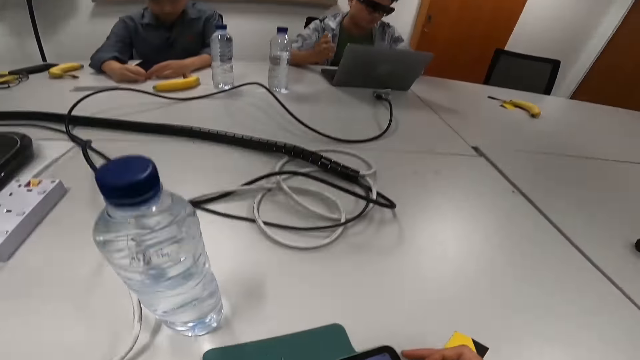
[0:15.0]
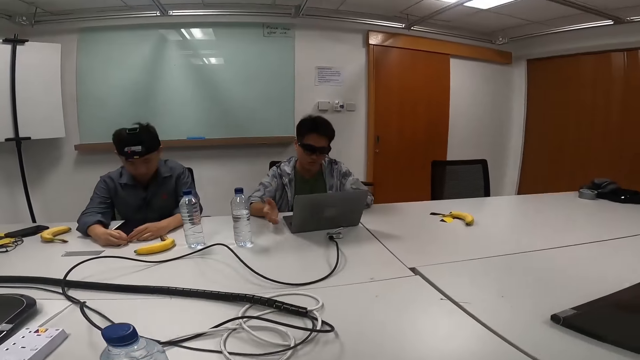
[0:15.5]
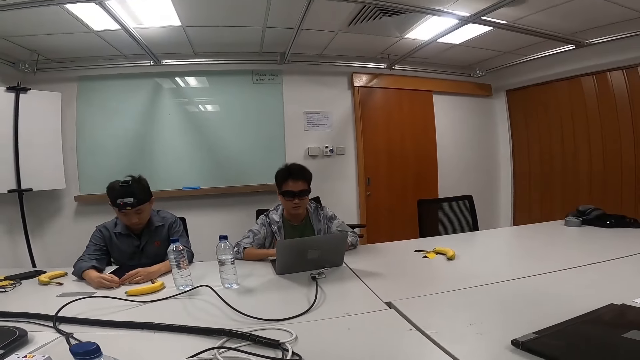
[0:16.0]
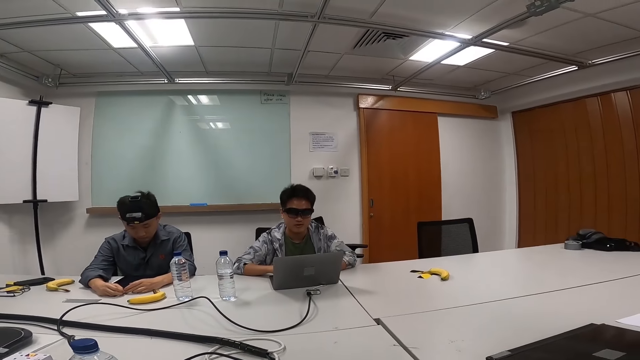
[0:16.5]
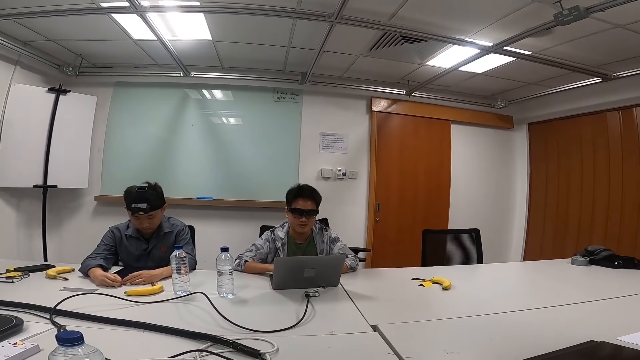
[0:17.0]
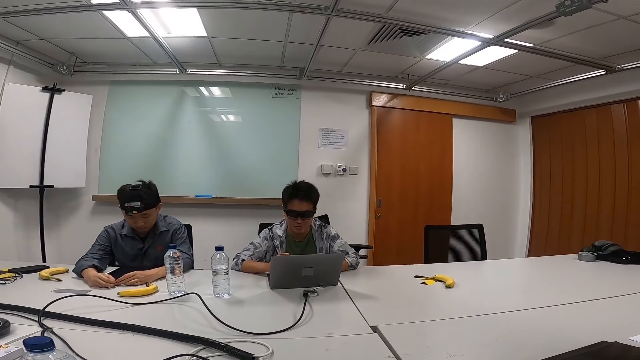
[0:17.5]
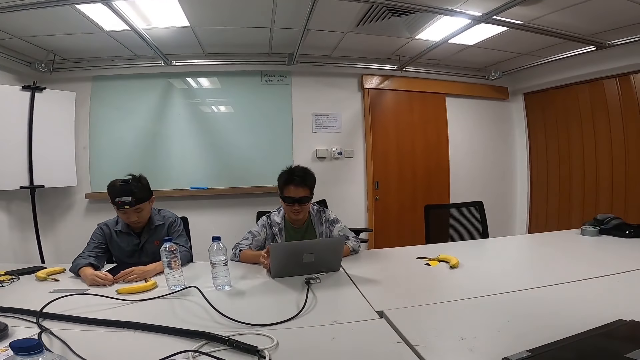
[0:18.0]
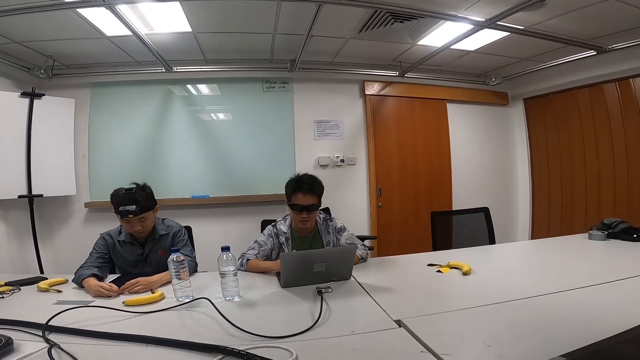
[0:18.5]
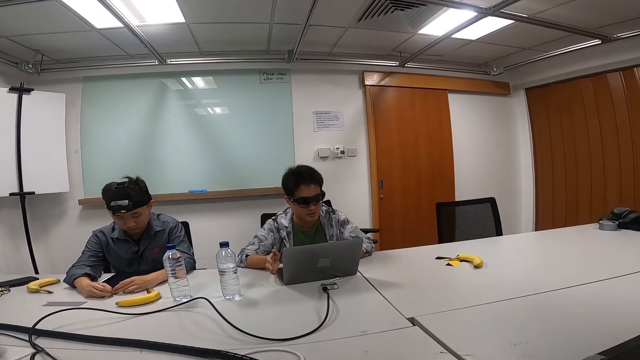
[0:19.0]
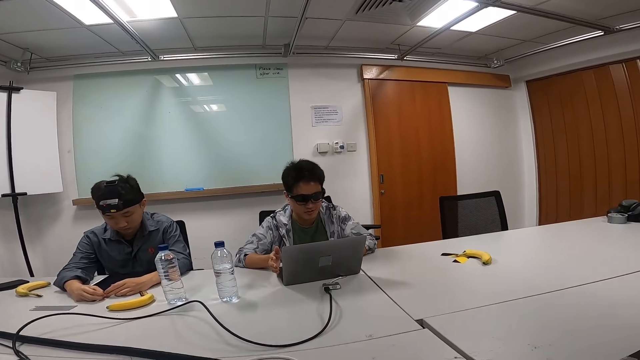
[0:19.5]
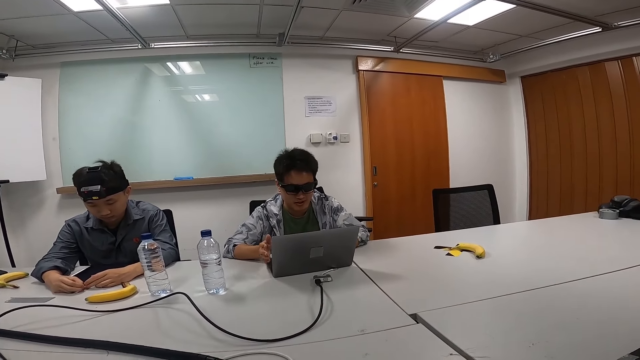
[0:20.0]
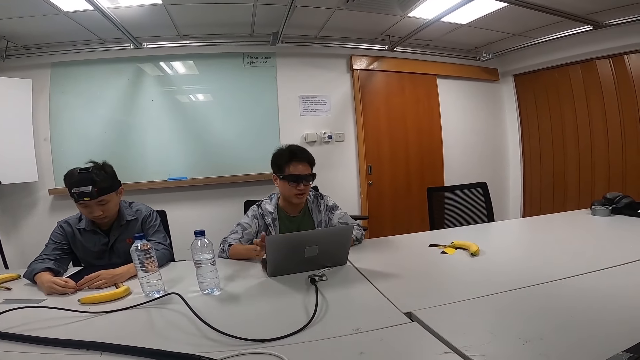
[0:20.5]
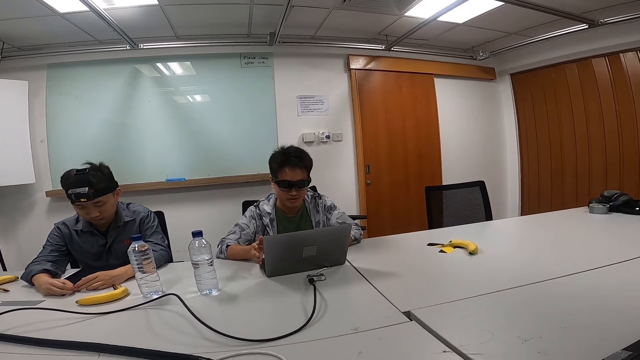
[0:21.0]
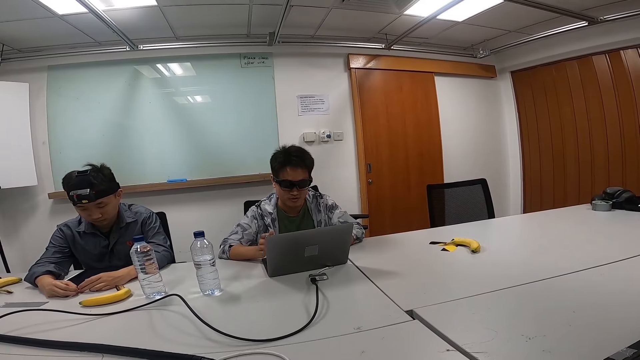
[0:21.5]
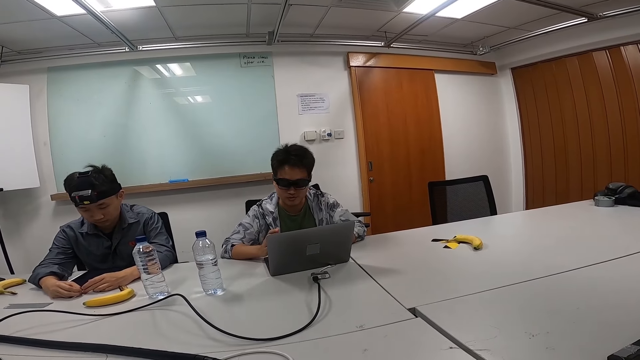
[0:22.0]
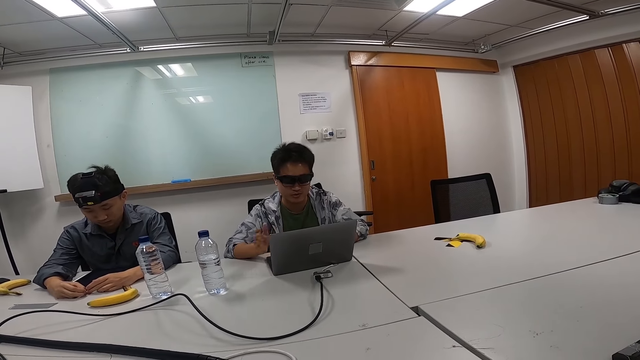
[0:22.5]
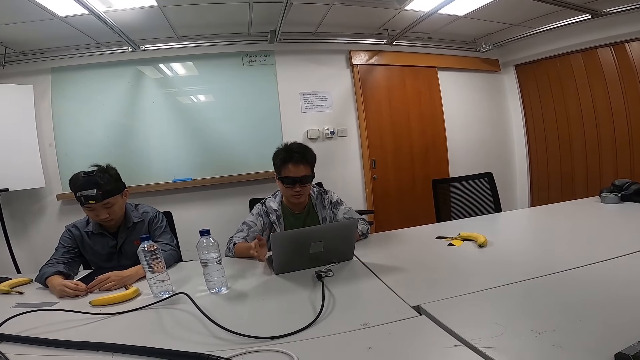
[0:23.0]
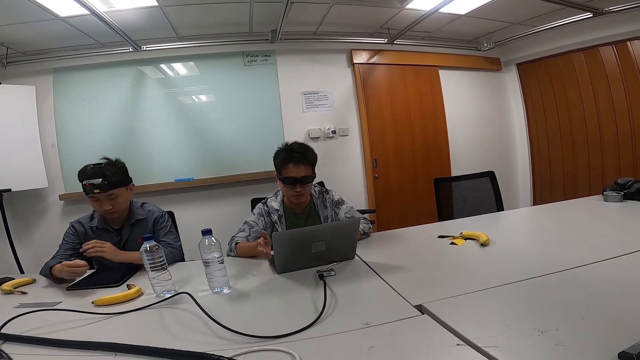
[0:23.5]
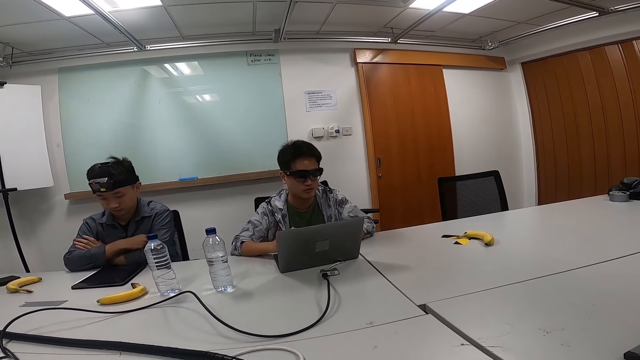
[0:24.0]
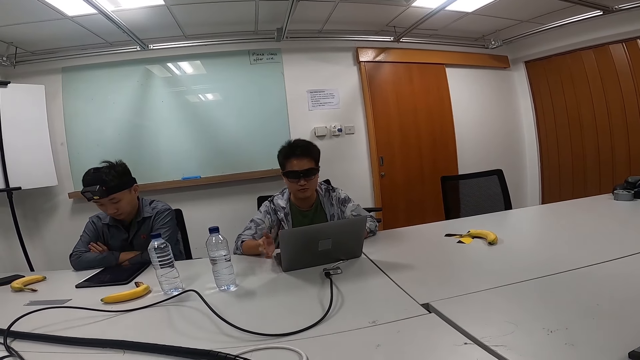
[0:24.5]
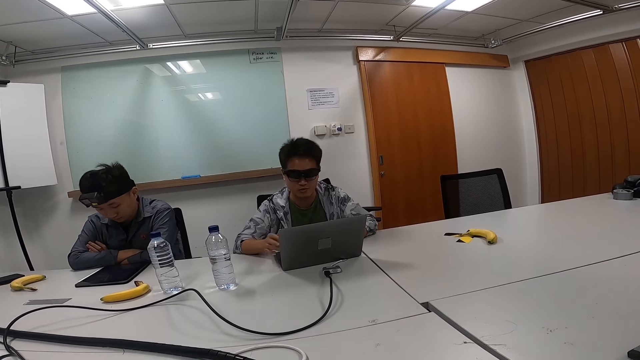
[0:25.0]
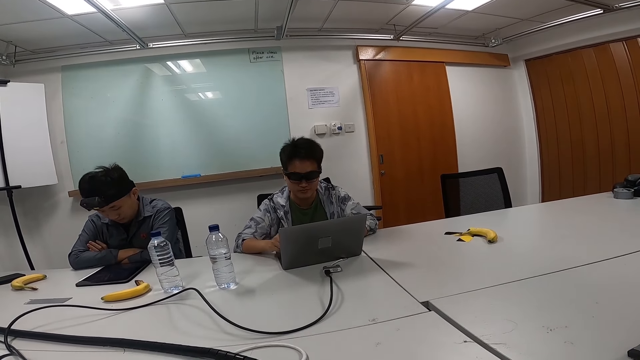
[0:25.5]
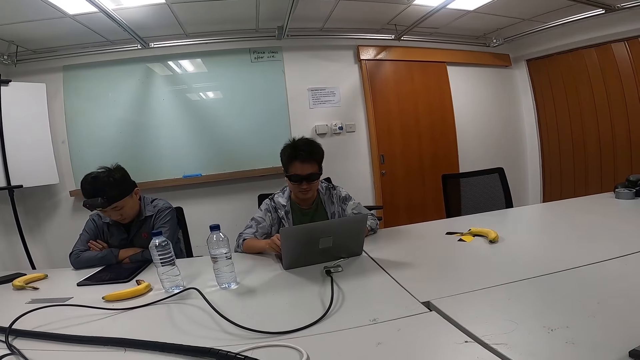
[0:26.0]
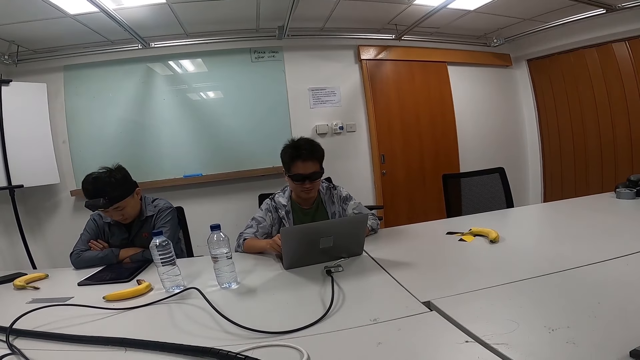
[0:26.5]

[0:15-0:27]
Someone is doing a presentation.

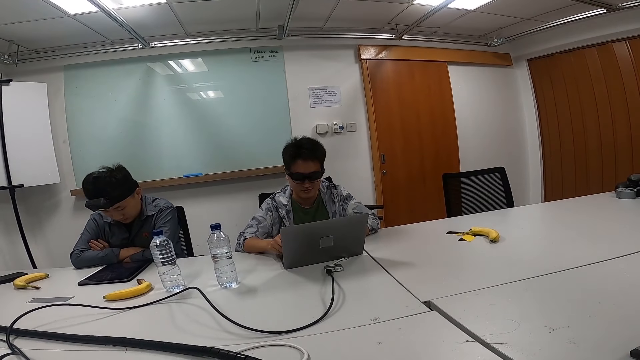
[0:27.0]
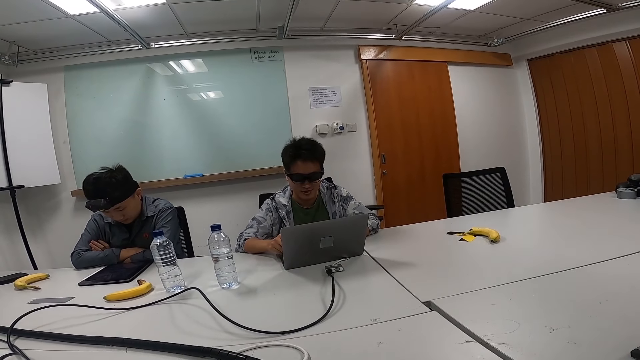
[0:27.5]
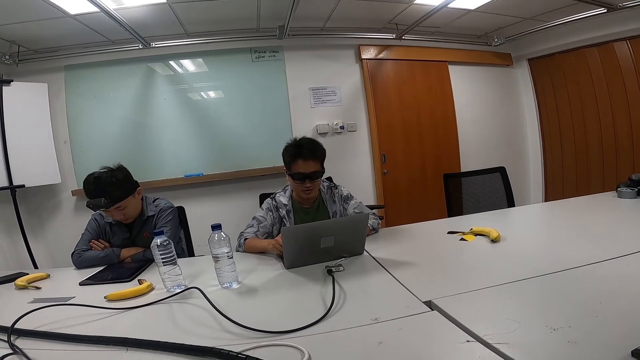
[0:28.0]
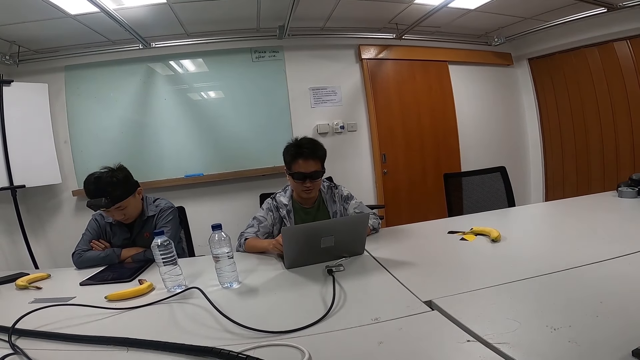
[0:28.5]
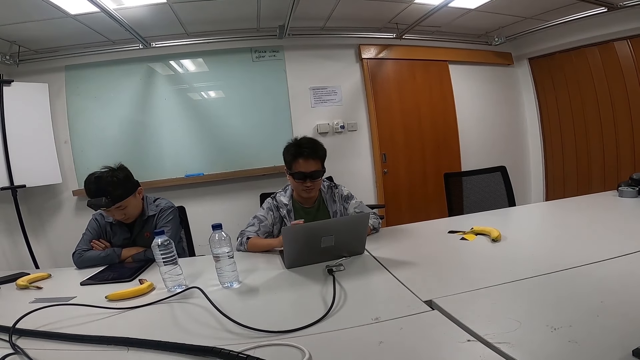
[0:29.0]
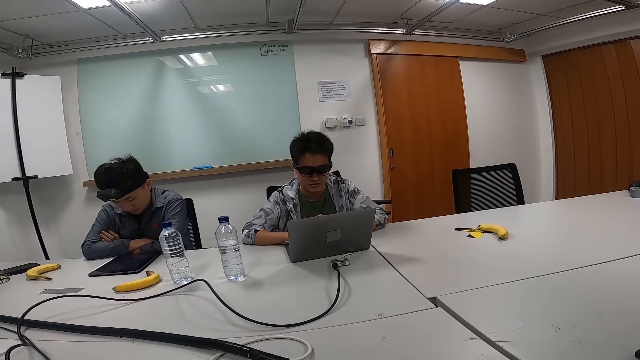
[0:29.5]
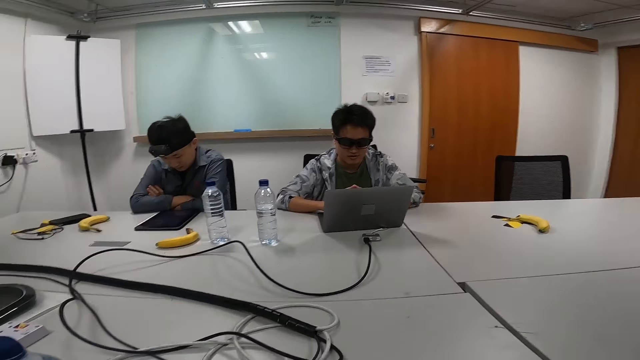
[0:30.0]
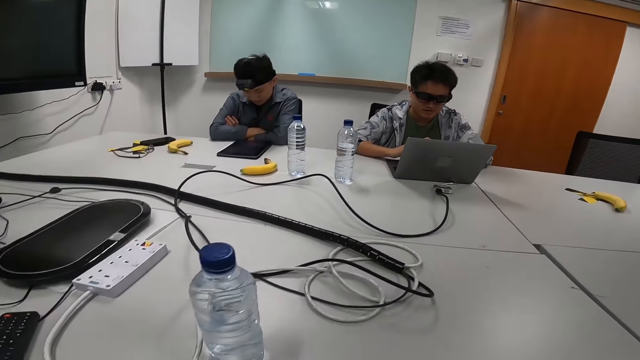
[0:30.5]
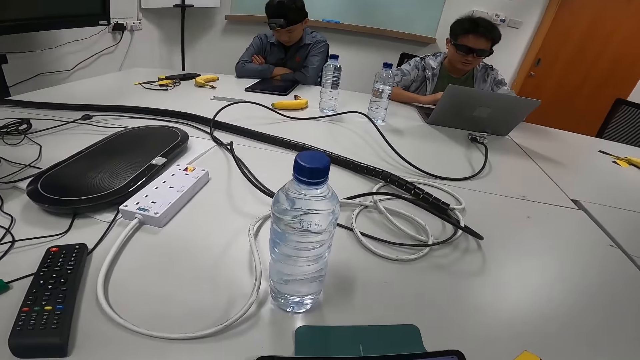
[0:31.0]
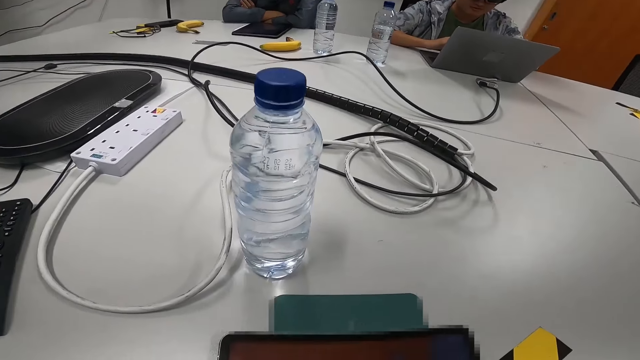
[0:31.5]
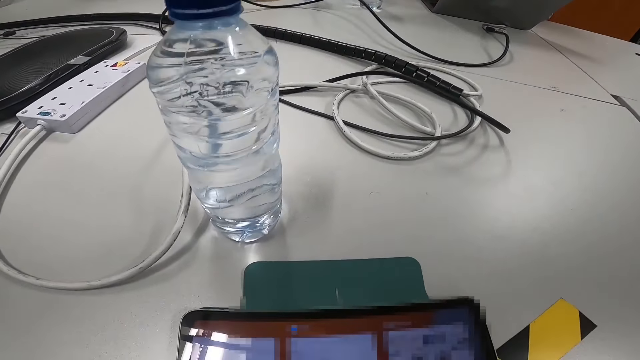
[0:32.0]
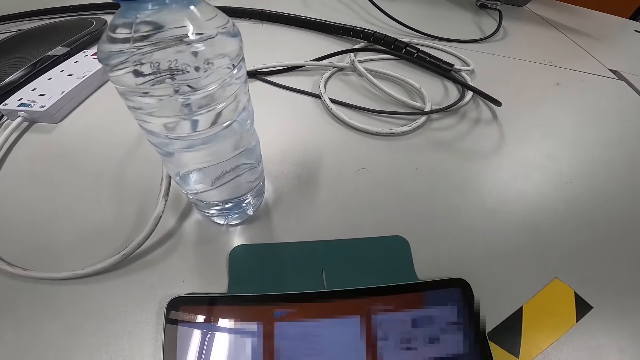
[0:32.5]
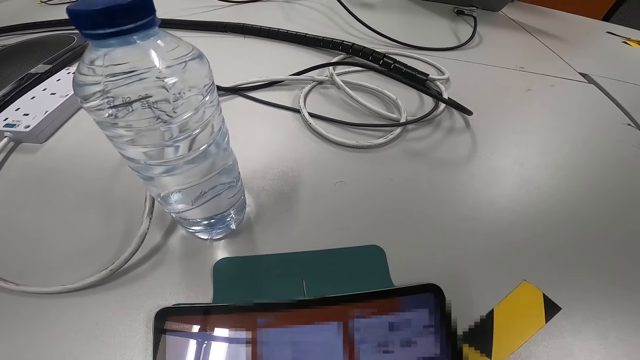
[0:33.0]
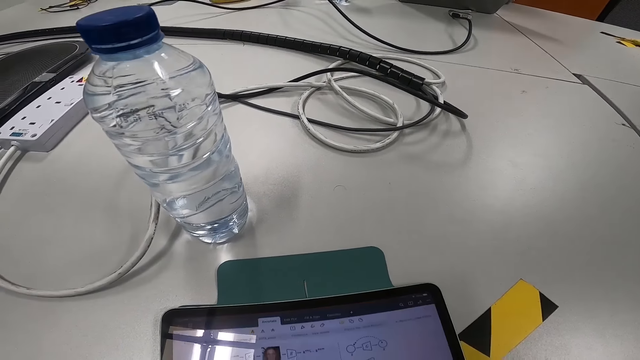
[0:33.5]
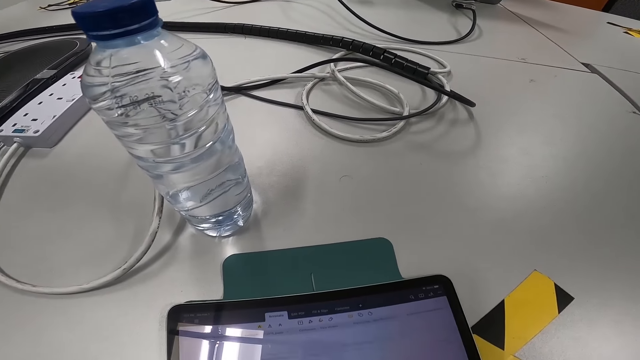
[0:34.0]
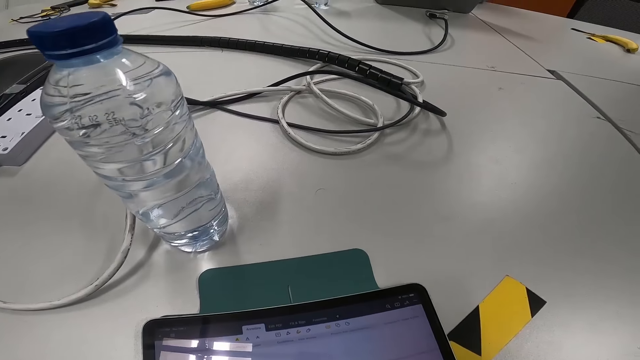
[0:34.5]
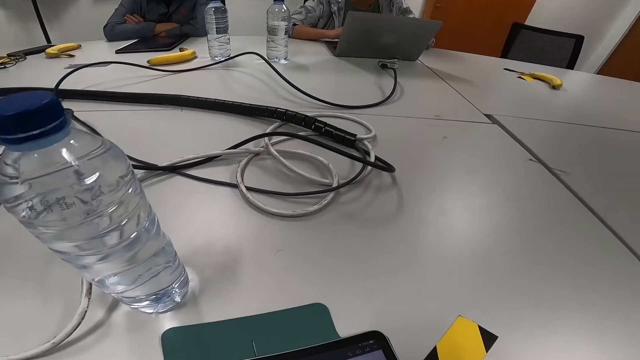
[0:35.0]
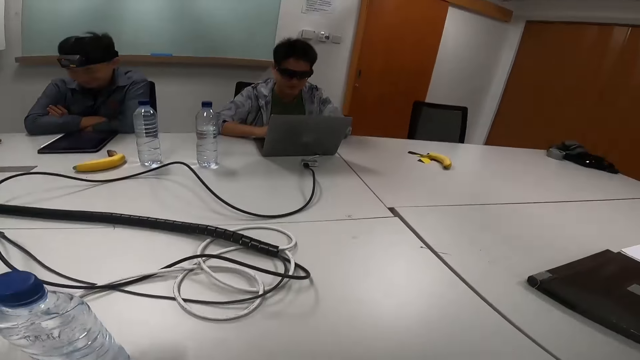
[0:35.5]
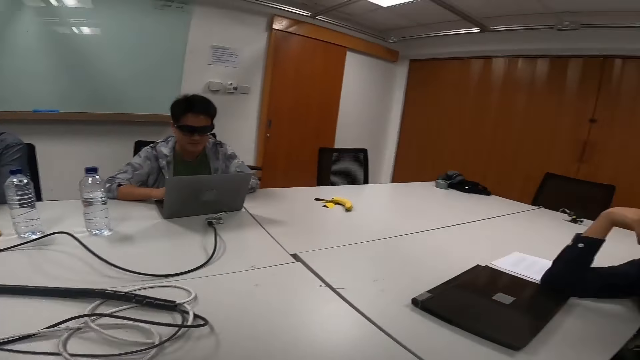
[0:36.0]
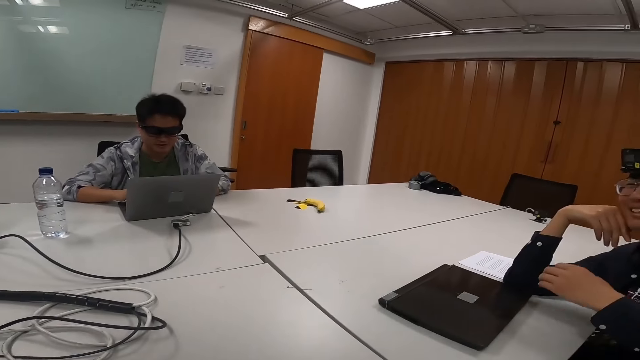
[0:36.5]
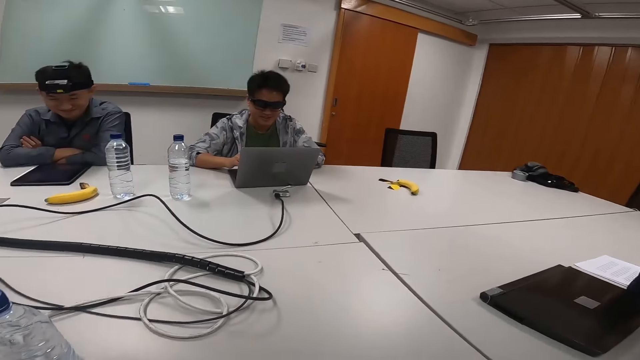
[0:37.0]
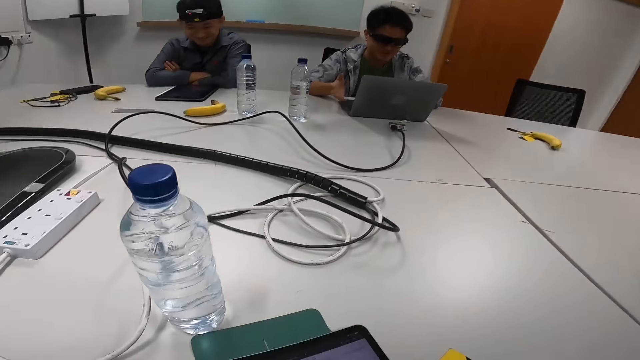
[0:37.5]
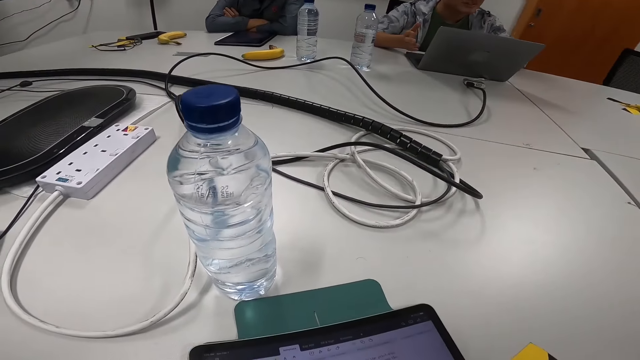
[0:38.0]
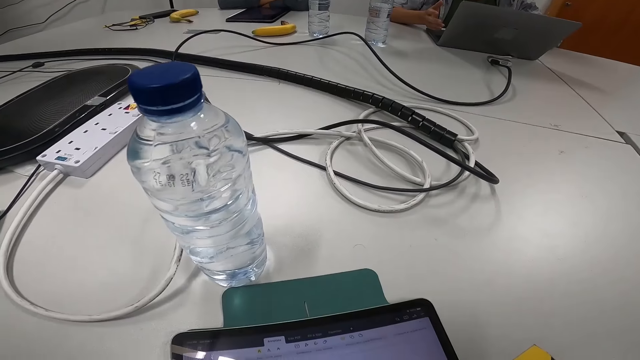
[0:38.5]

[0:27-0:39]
The camera wearer navigates through the document on the tablet. They turn around the room.
